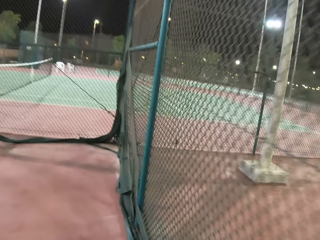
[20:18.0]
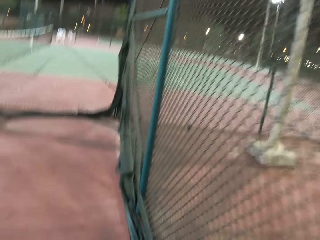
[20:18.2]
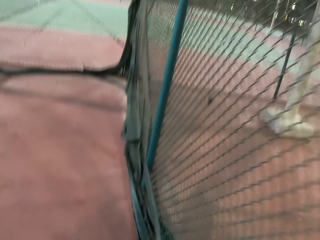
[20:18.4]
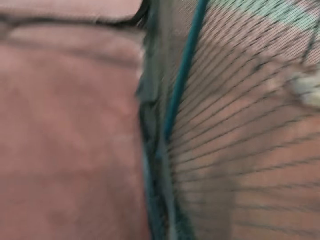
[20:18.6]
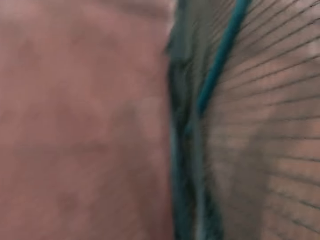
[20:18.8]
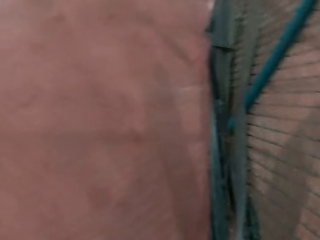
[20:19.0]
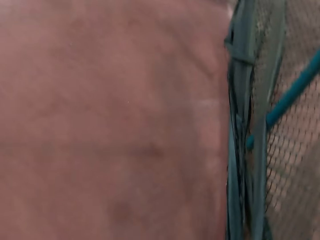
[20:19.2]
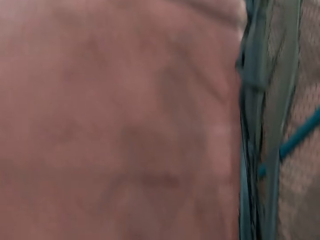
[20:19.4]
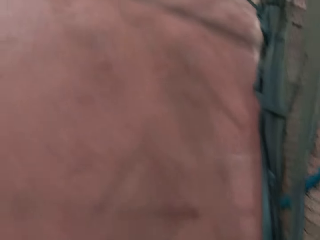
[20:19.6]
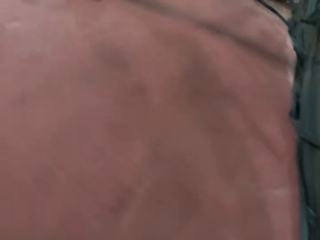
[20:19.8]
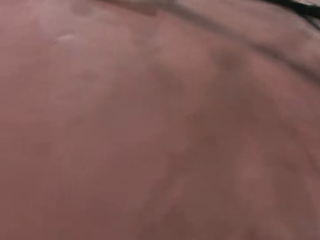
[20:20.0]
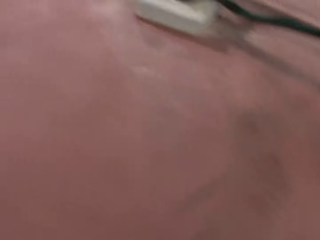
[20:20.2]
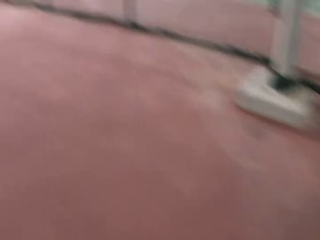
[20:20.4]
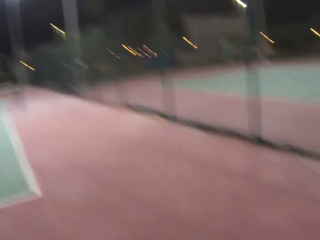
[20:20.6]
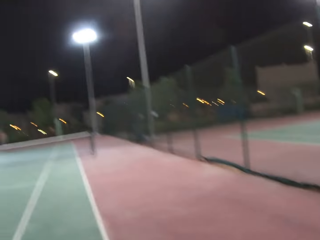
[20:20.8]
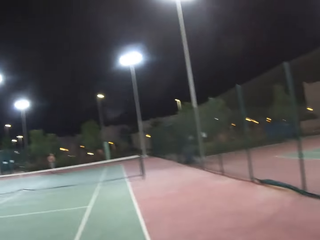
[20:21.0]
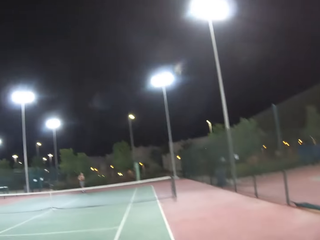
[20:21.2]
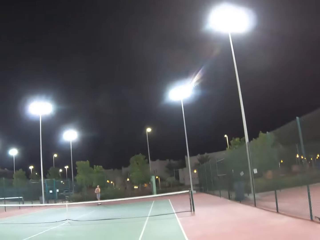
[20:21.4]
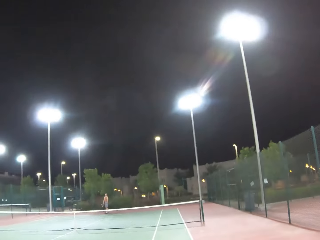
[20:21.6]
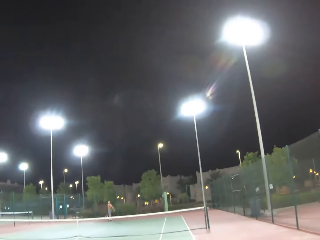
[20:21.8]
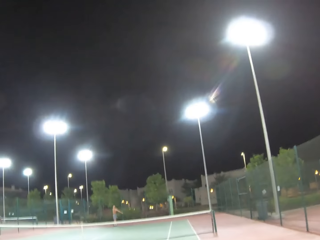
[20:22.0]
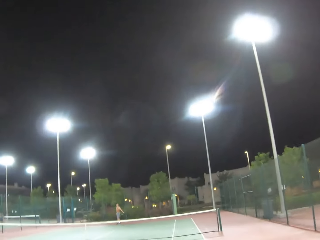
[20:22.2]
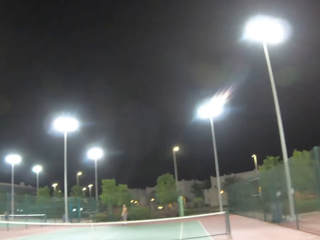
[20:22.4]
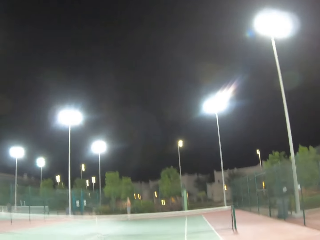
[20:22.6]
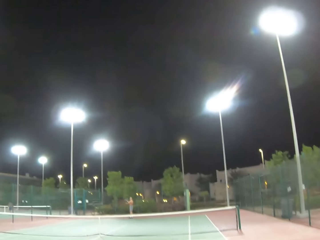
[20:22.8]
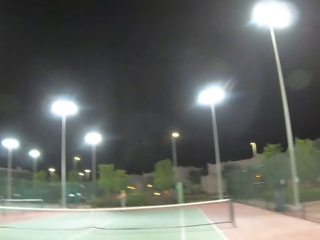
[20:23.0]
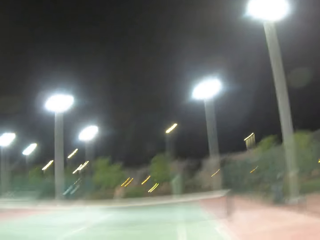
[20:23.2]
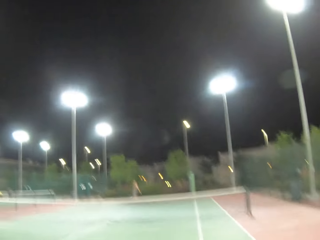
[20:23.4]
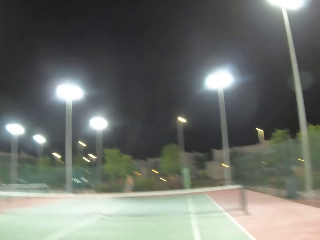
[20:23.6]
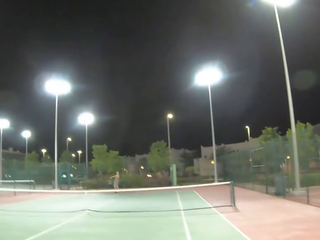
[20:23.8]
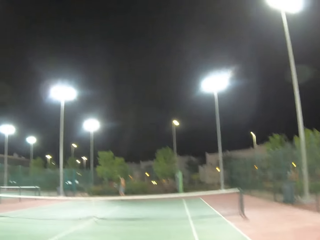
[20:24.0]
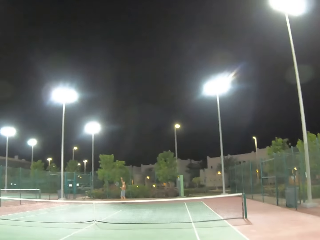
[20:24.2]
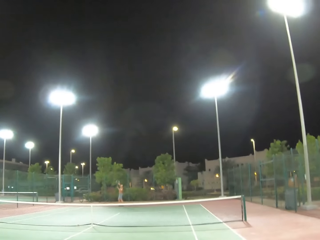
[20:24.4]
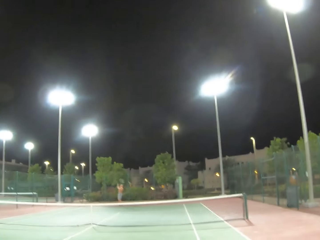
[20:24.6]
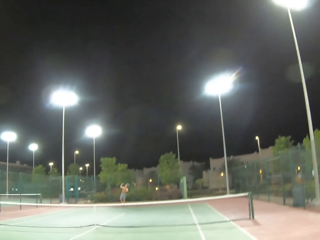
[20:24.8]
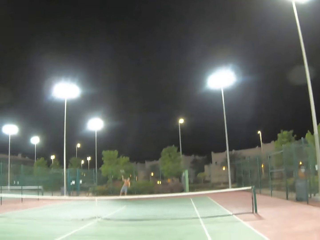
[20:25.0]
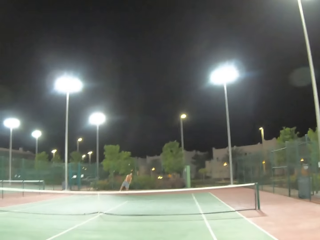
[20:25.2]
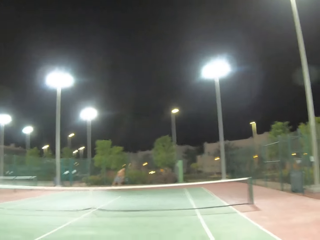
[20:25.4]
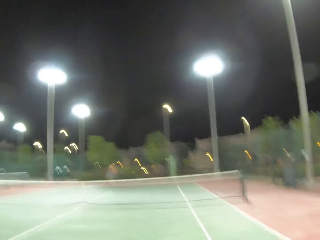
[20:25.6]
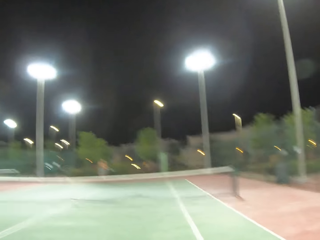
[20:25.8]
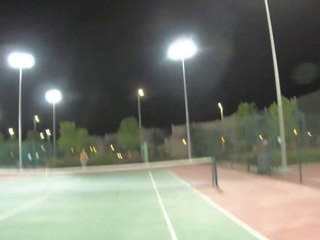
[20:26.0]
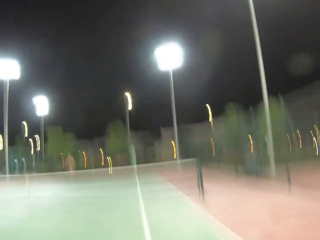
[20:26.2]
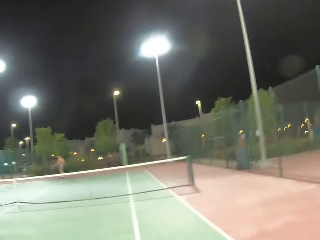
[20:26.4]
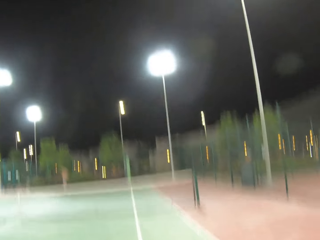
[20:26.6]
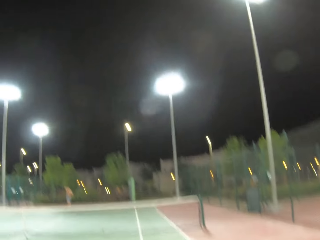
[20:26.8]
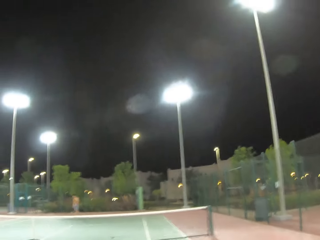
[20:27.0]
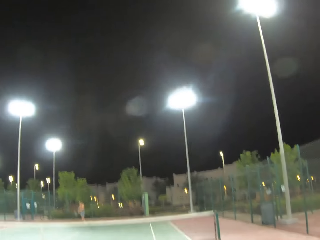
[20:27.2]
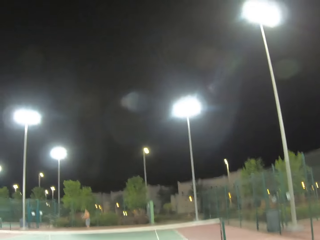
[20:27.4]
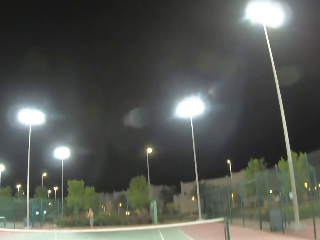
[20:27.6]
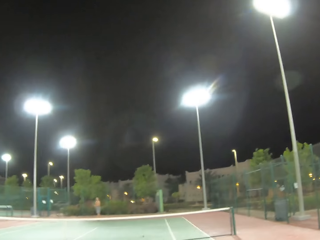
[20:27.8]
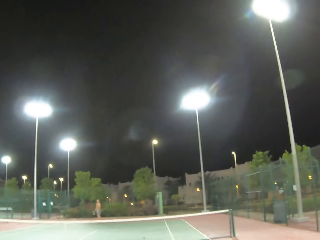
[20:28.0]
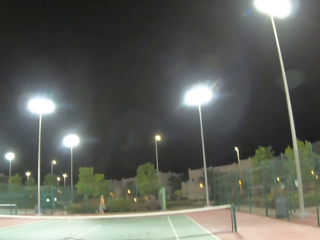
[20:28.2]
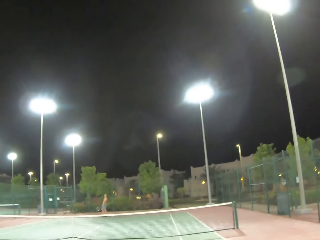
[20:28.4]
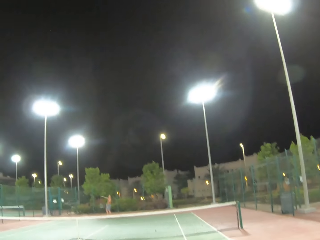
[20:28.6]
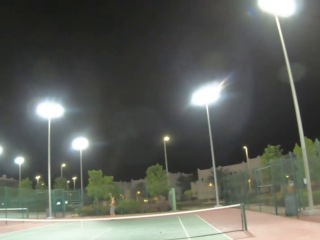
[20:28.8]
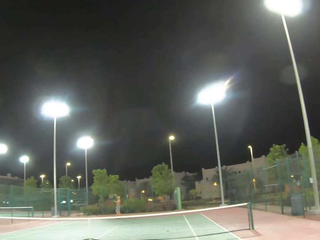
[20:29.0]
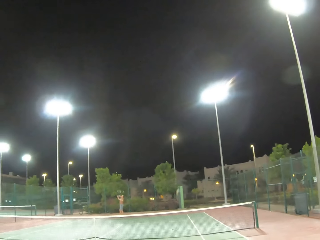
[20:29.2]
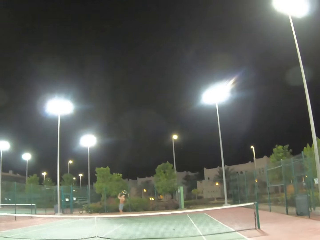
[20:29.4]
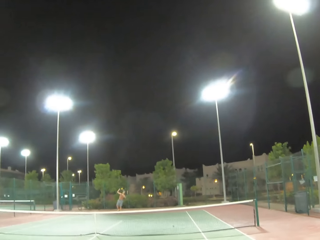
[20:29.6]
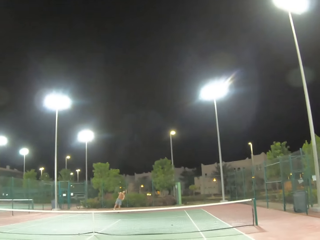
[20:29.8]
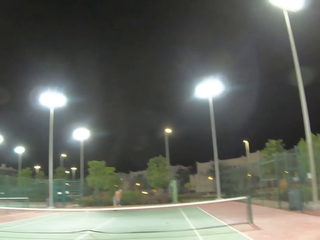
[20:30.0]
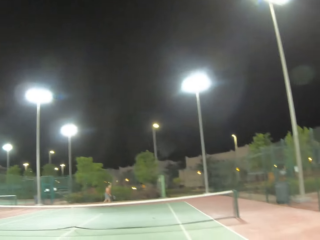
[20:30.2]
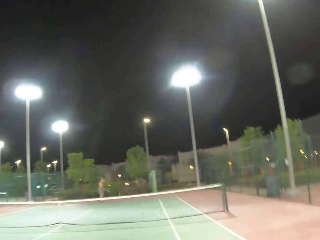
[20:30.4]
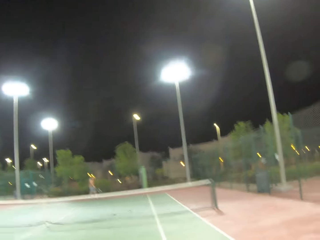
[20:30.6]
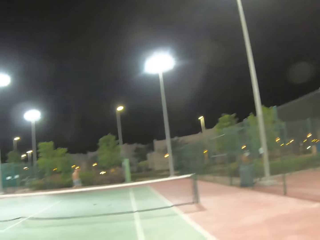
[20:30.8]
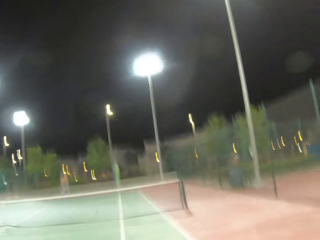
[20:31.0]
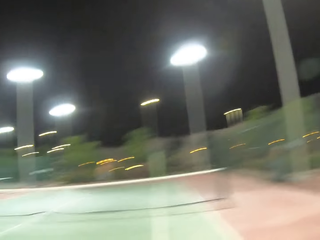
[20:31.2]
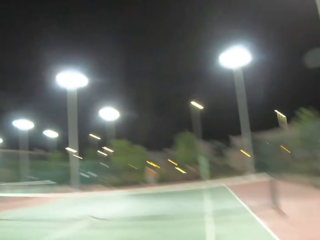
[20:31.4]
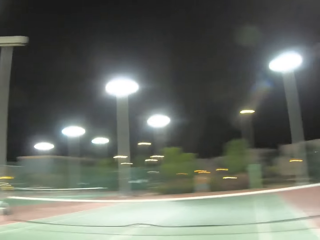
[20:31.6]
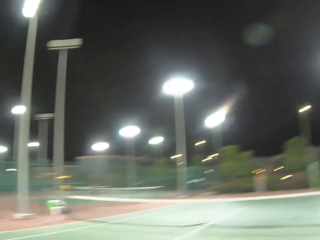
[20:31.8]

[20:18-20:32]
A man serves a tennis ball in the court. The camera wearer walks around in the tennis court. The man serves a tennis ball in the court.

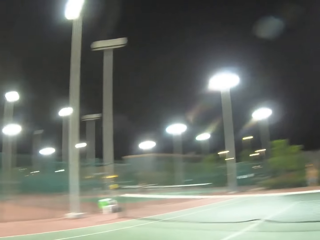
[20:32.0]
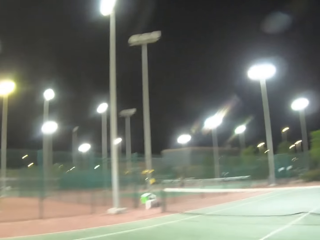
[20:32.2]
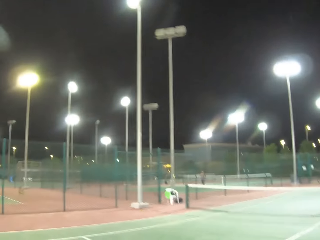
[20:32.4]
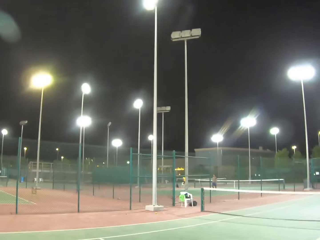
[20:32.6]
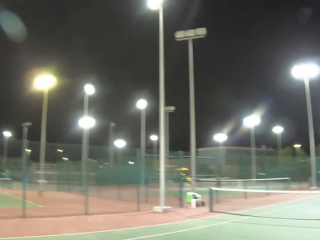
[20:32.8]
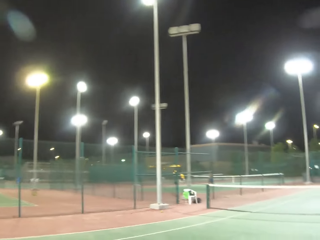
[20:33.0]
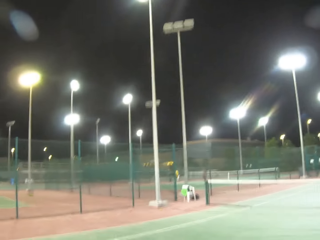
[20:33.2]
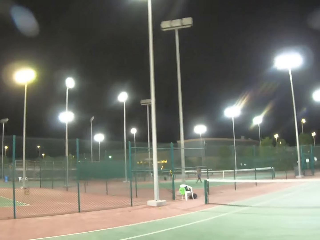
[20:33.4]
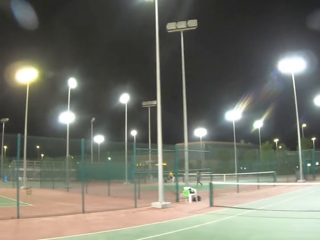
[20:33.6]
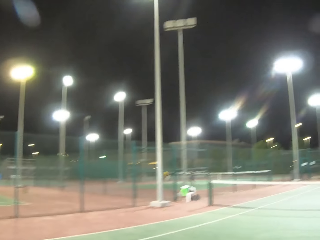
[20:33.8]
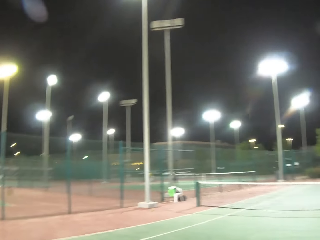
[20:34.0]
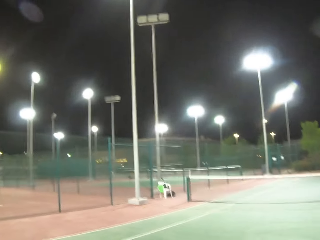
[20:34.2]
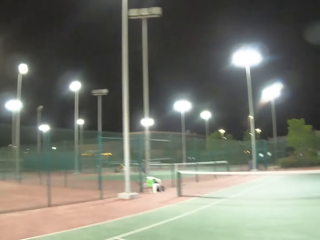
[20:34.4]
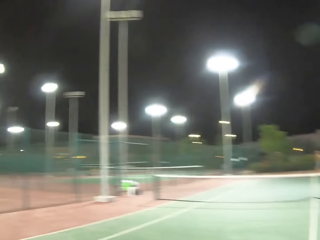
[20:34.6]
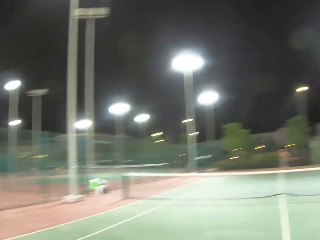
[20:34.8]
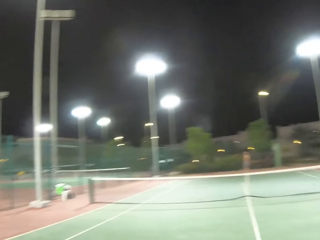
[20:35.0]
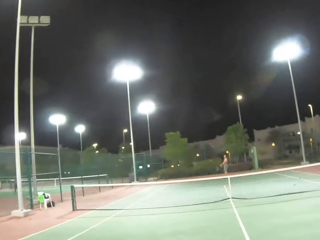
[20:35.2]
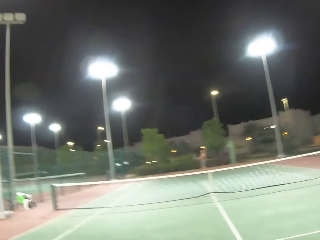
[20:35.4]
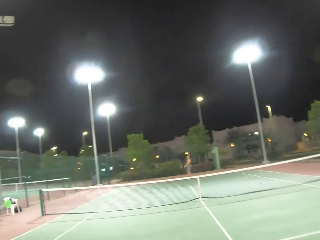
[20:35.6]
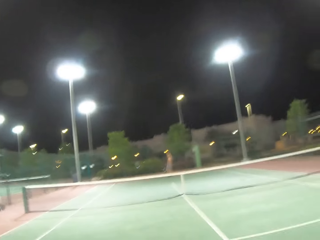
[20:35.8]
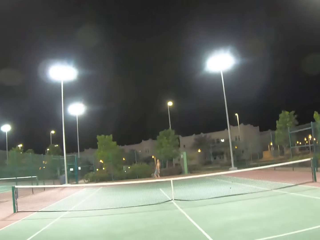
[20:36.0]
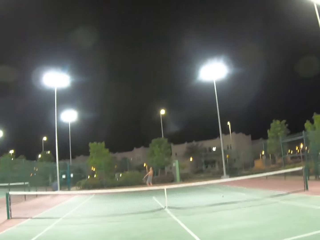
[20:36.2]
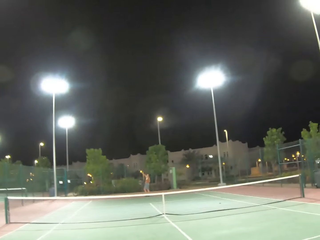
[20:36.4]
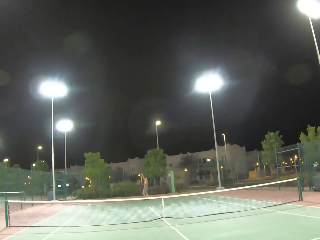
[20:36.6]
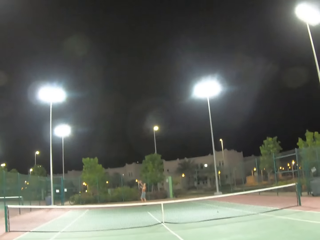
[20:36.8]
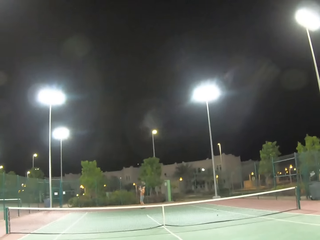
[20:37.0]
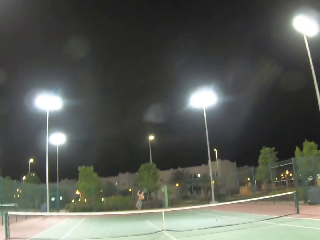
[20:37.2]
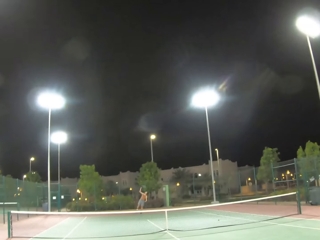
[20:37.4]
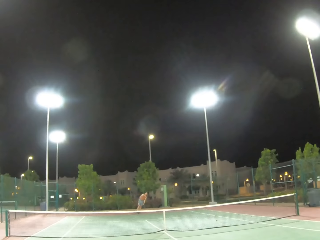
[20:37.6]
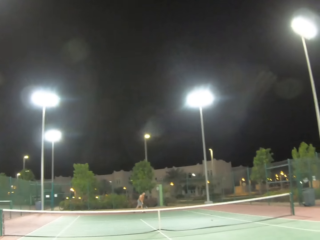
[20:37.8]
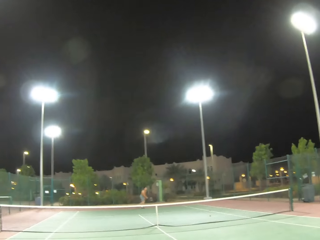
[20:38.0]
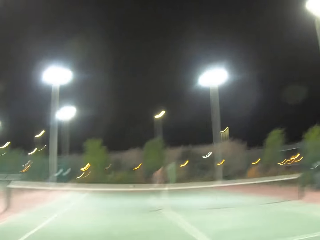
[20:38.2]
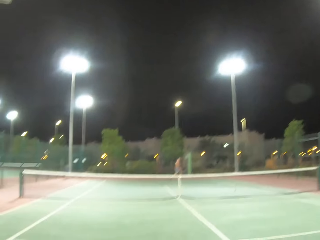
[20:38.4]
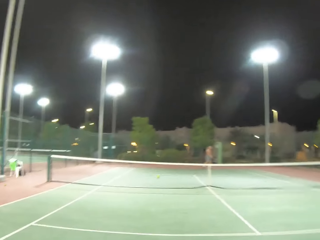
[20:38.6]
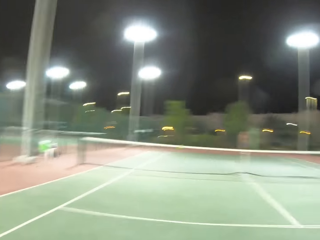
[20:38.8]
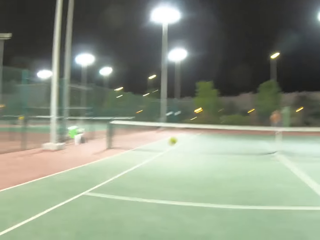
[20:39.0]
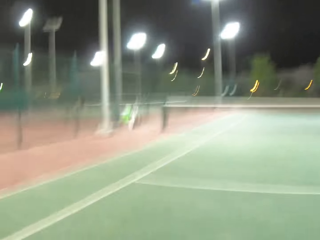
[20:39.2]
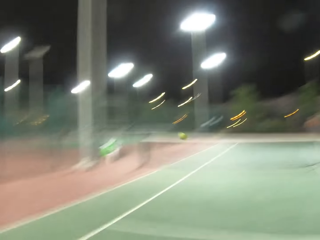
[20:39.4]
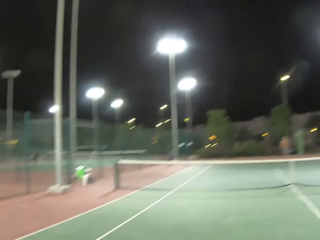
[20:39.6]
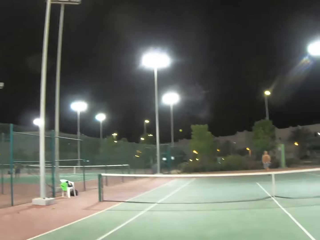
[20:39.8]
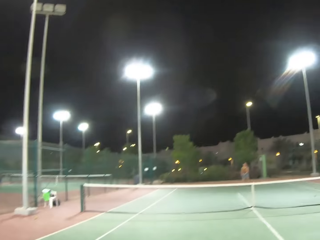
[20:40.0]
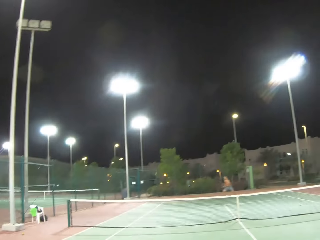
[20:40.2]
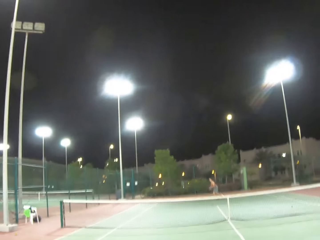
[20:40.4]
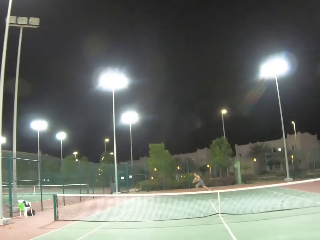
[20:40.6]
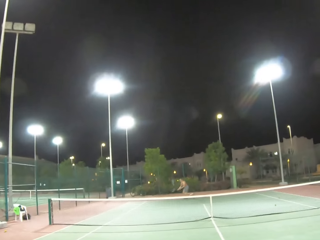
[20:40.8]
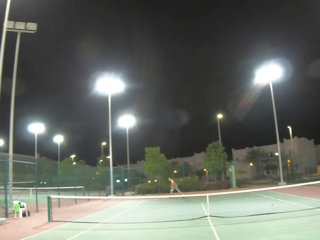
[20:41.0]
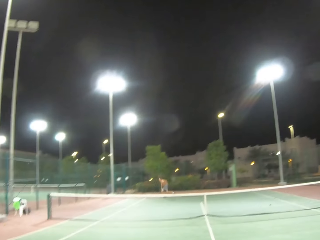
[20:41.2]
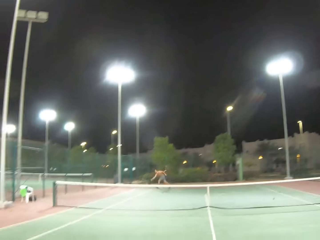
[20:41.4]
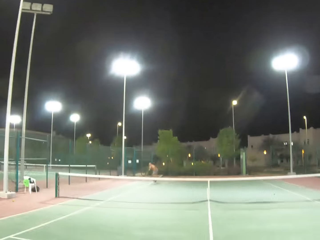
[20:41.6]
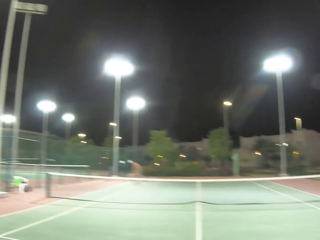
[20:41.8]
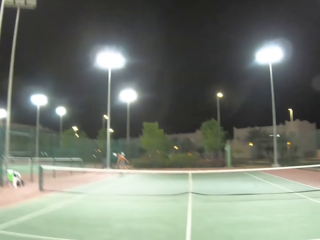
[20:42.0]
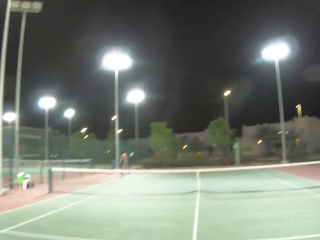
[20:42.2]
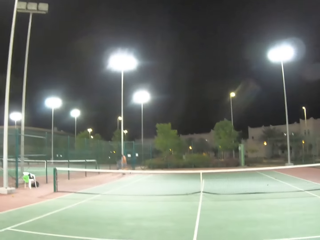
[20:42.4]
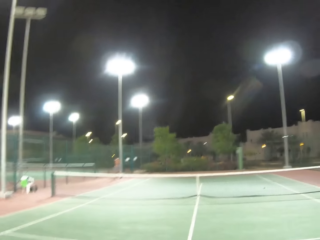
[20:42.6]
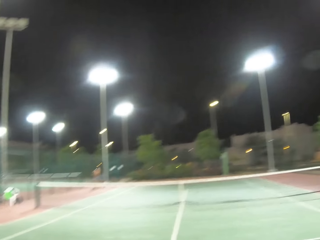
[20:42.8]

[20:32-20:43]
The camera wearer walks around in the tennis court. A man serves a tennis ball in the court. The camera wearer plays tennis with the man.
